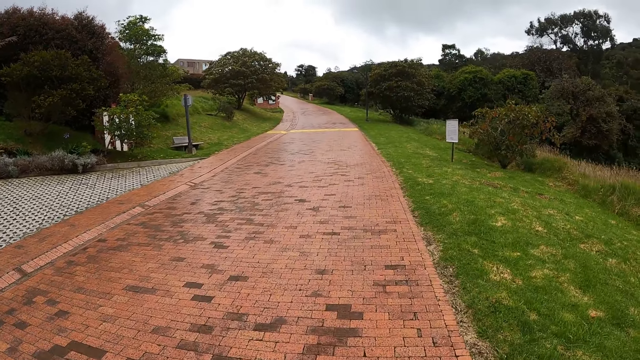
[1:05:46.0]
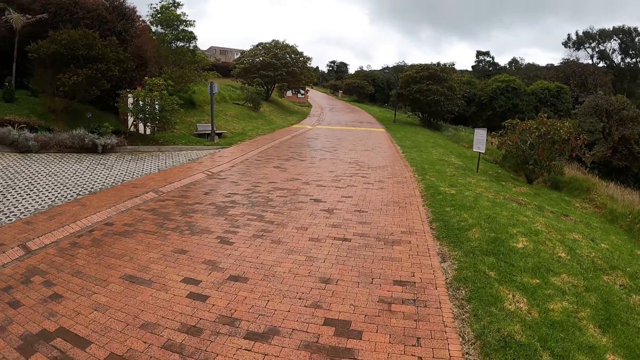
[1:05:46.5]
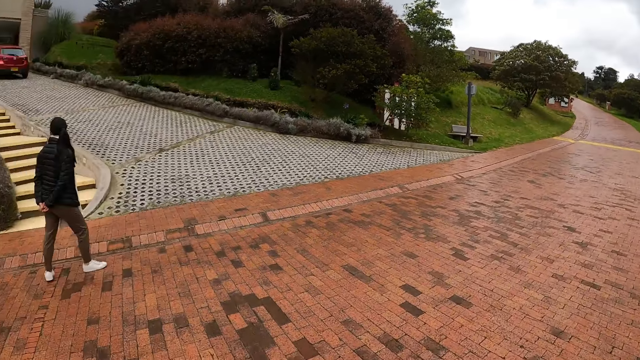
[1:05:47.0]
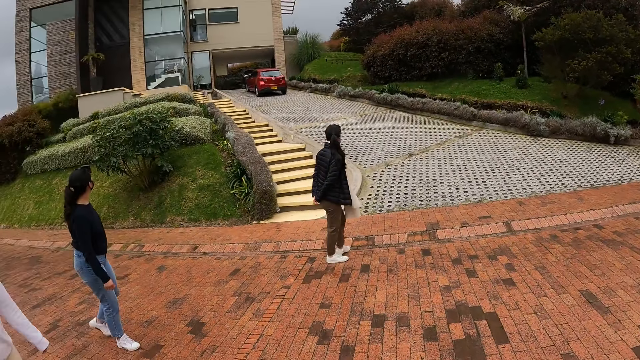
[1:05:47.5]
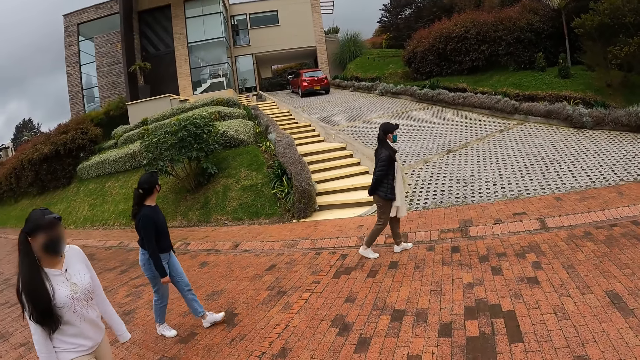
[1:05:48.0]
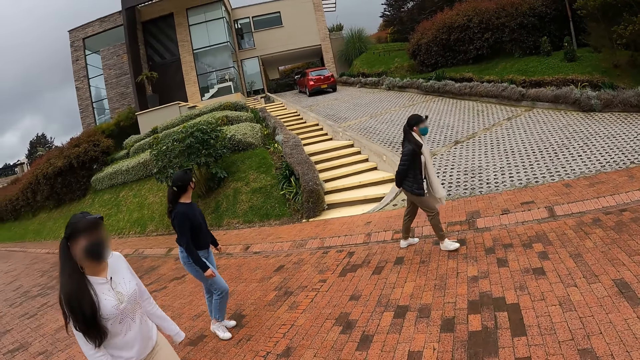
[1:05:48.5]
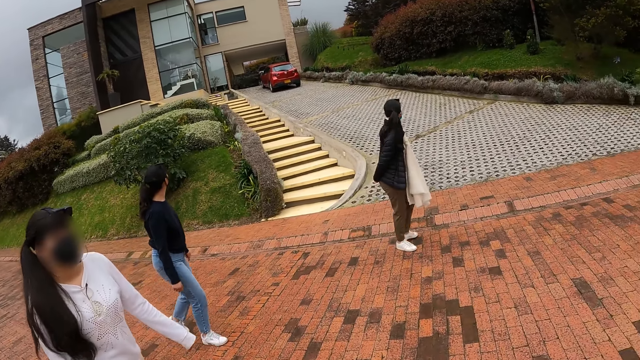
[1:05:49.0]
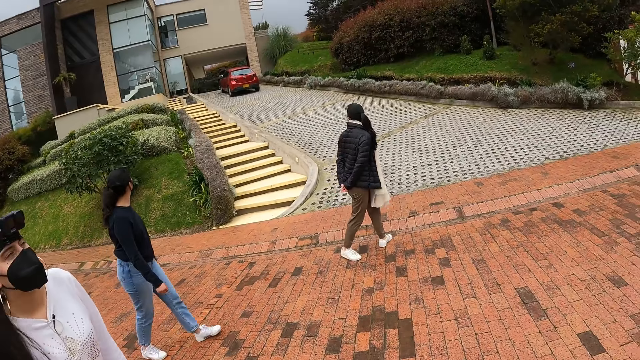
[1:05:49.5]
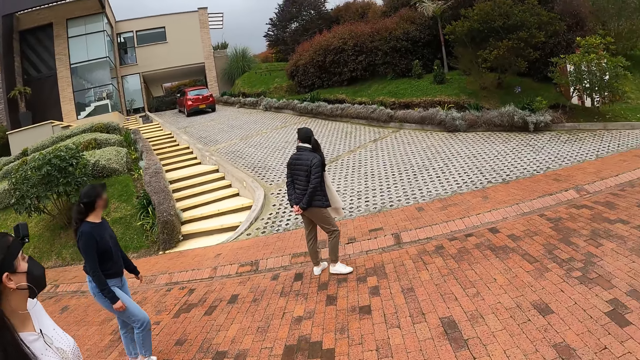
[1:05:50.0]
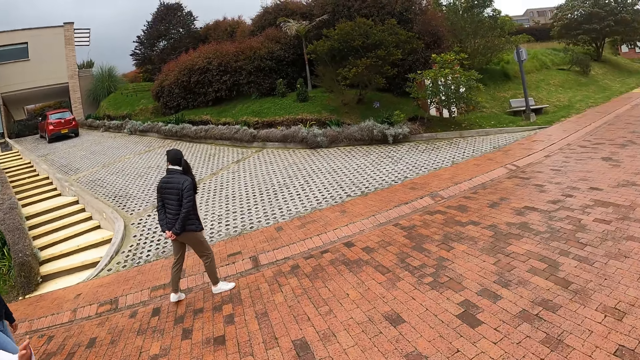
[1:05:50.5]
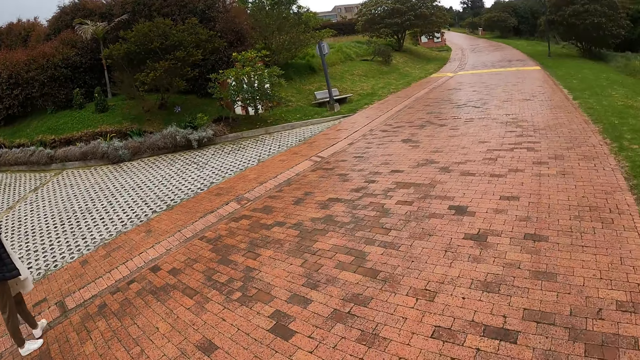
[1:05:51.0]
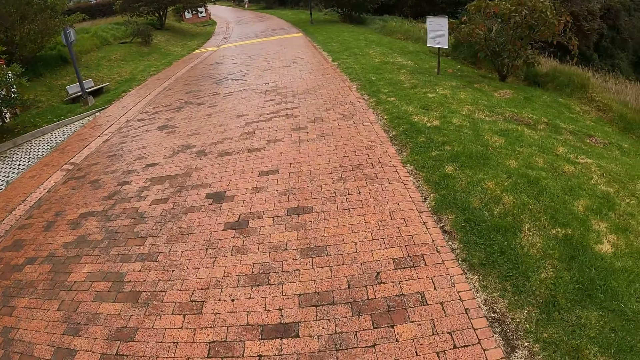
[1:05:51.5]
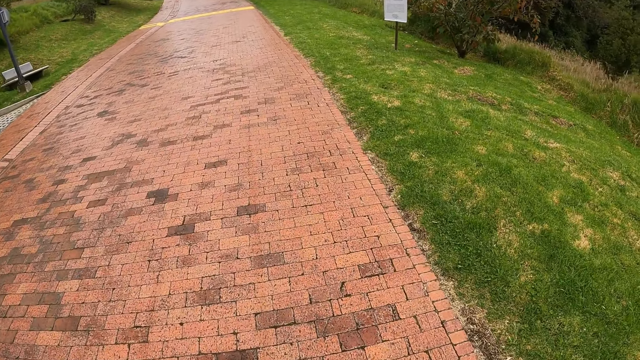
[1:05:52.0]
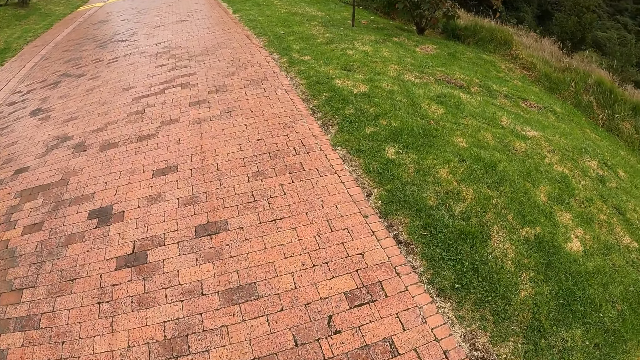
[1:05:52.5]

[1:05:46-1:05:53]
The camera wearer walks down the street along the pavement with a woman, another woman, and a third woman.

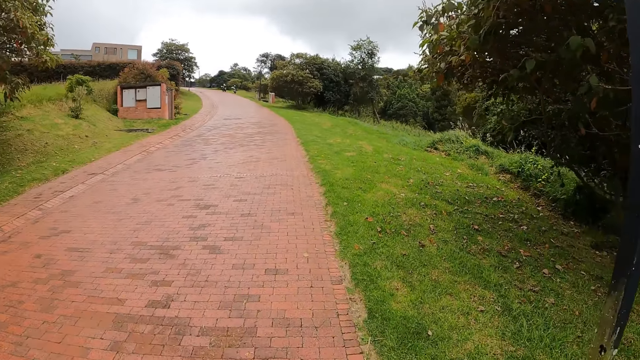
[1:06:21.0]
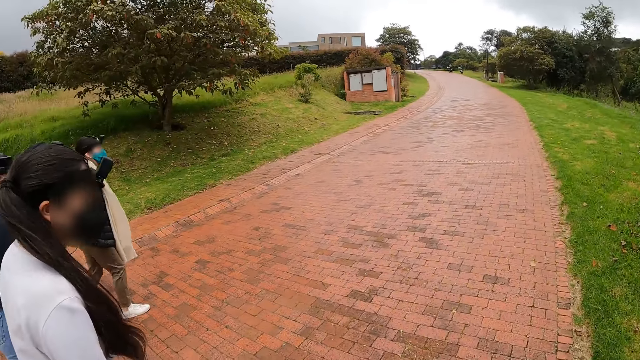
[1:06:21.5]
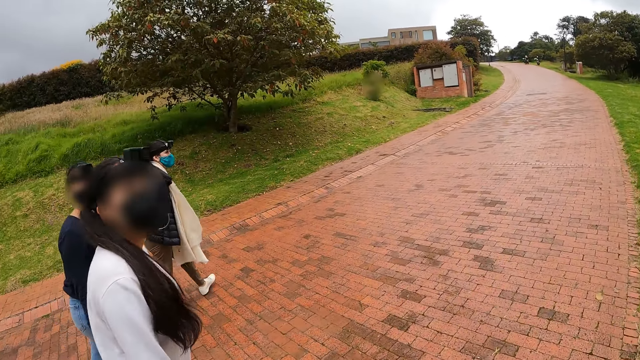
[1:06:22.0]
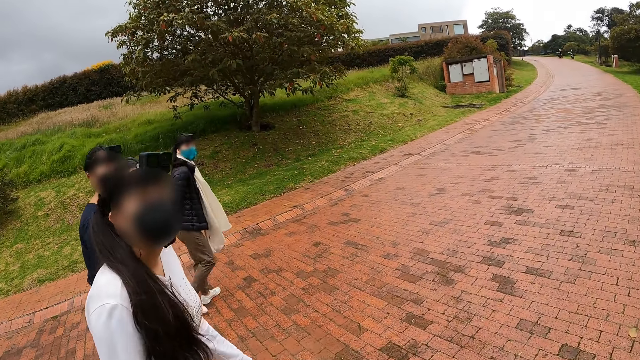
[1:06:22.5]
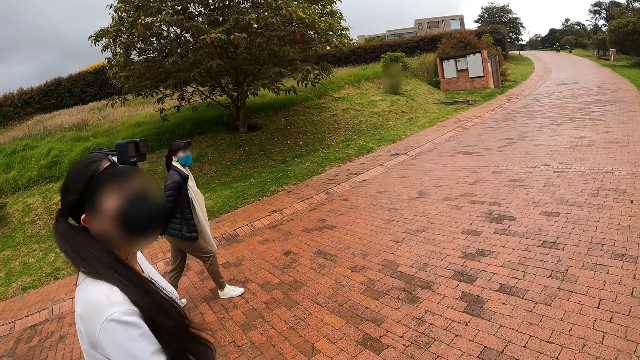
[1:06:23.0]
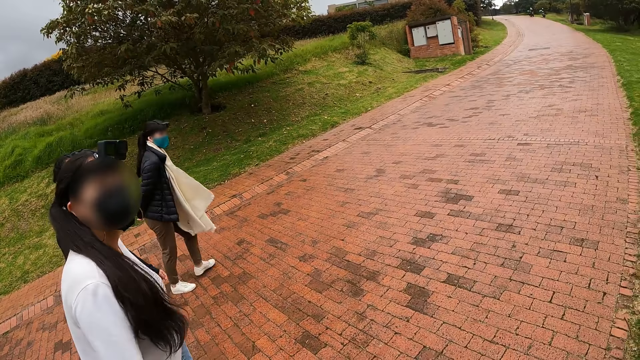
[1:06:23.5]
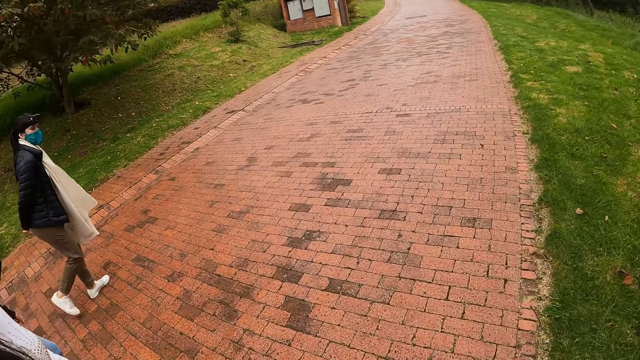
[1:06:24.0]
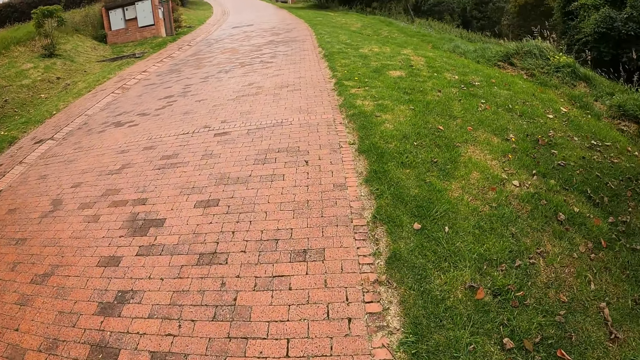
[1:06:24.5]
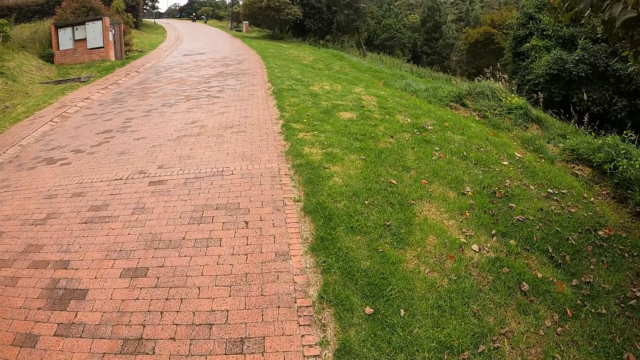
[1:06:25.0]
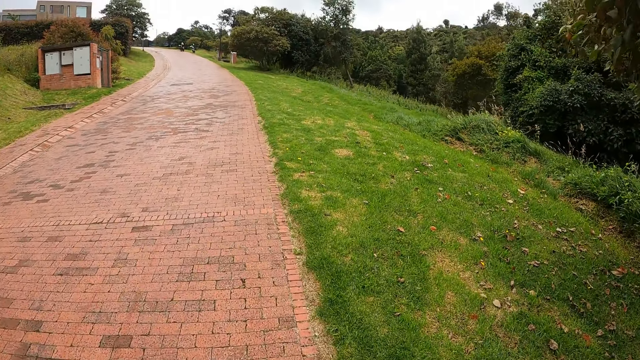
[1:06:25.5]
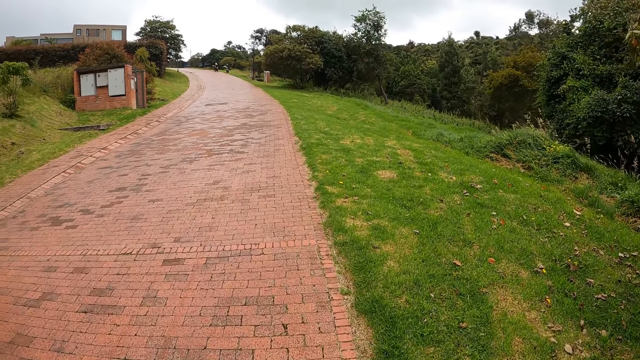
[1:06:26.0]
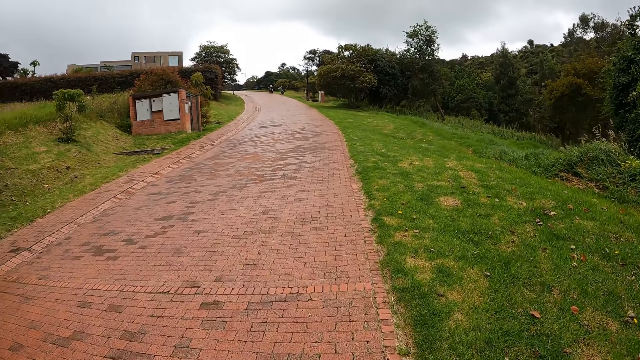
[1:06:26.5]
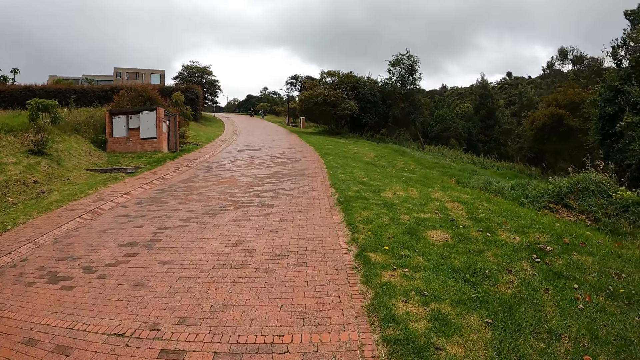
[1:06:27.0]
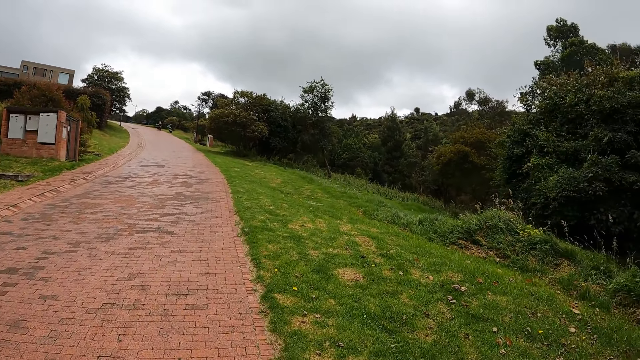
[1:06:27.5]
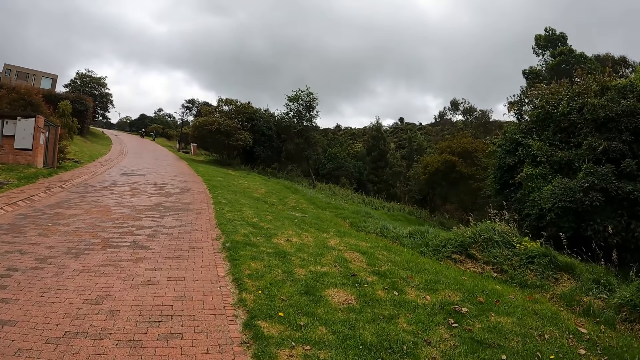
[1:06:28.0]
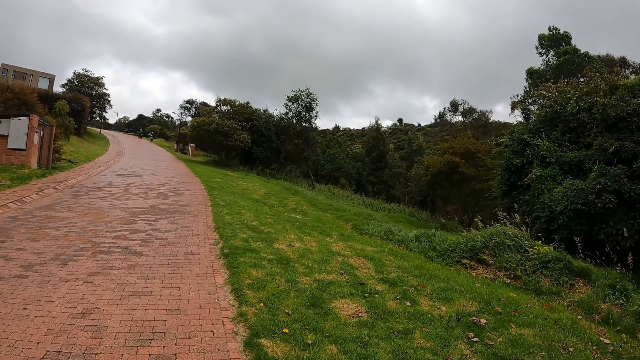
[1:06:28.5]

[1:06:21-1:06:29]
A female converses with the camera wearer. The camera wearer walks along the pavement.

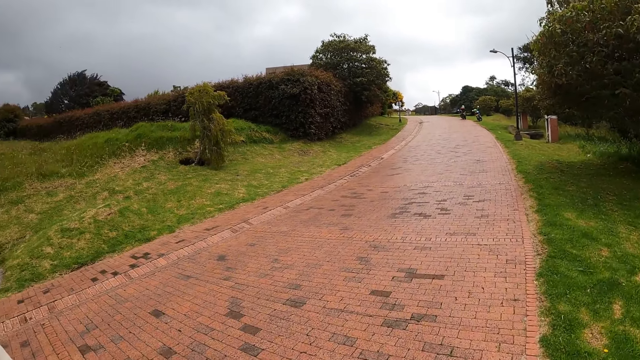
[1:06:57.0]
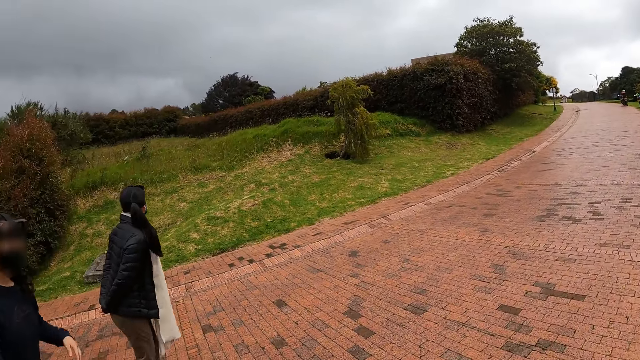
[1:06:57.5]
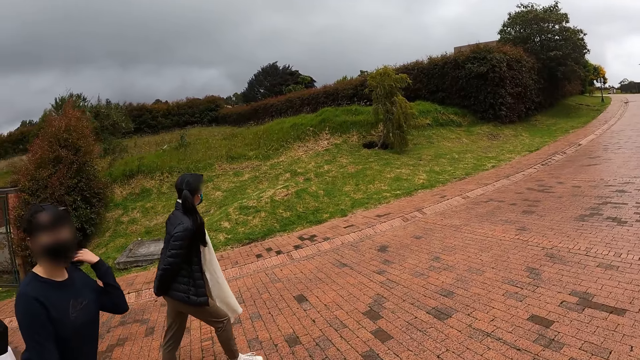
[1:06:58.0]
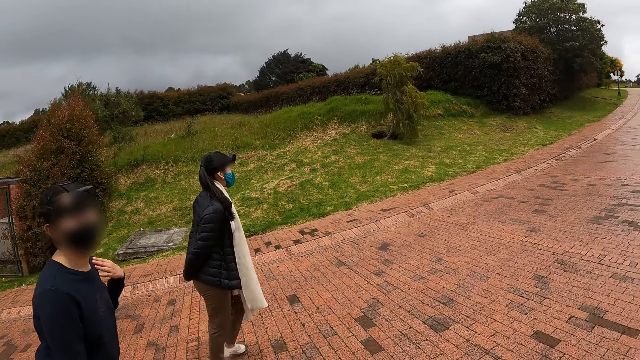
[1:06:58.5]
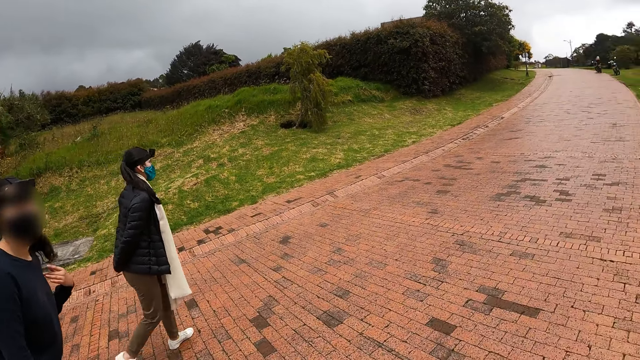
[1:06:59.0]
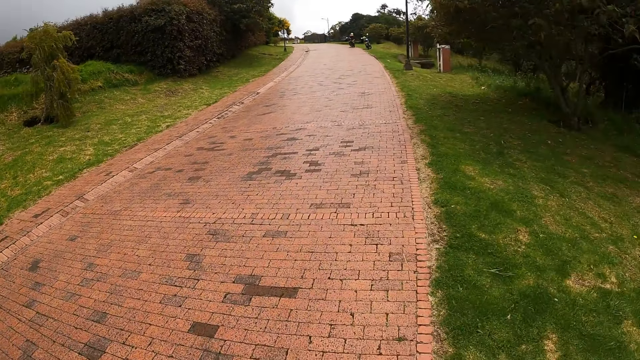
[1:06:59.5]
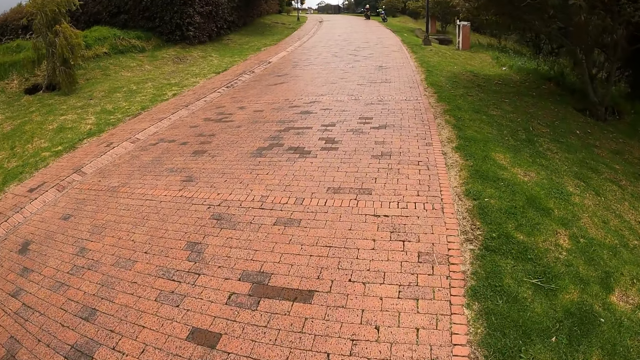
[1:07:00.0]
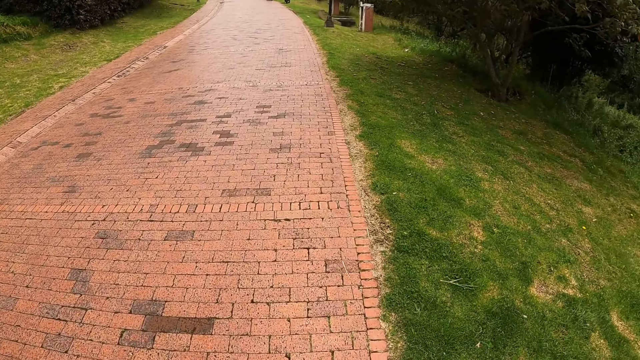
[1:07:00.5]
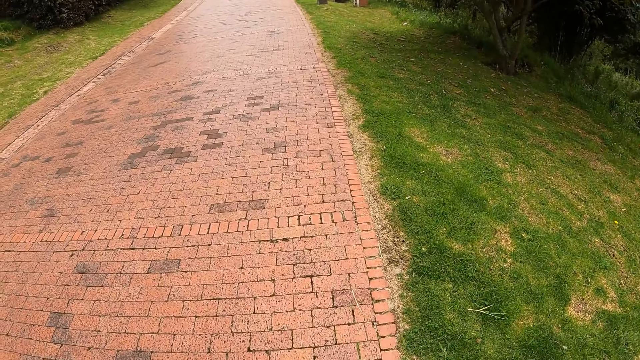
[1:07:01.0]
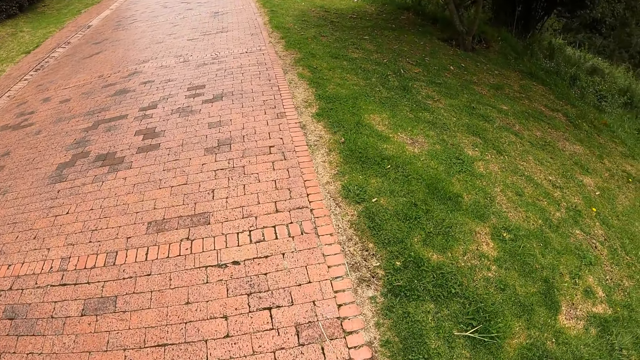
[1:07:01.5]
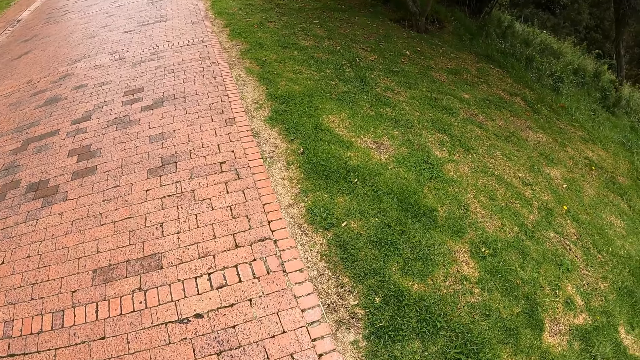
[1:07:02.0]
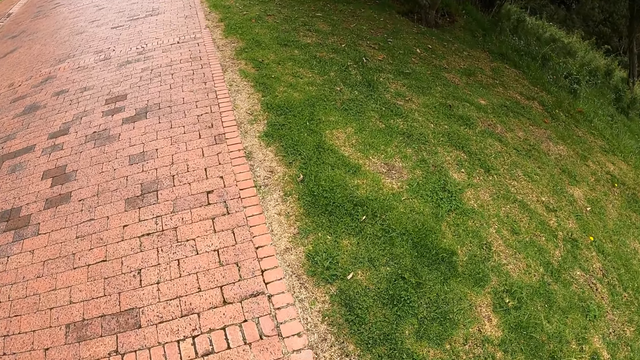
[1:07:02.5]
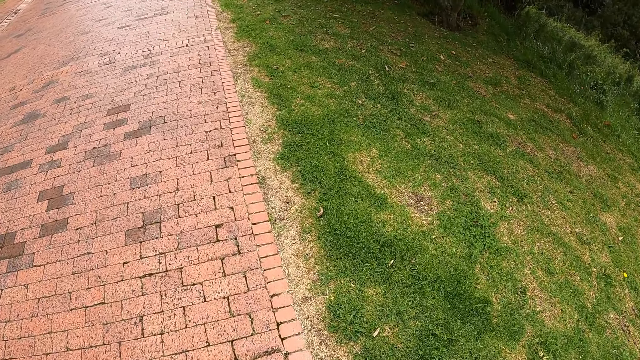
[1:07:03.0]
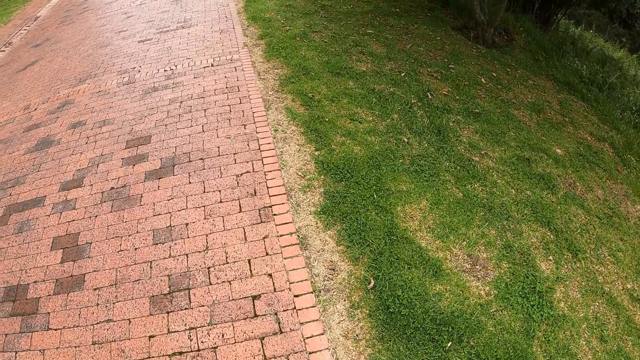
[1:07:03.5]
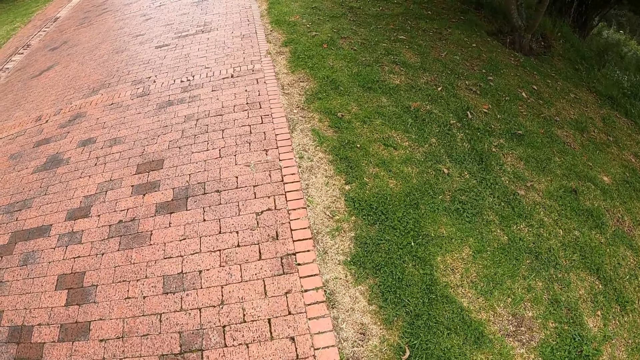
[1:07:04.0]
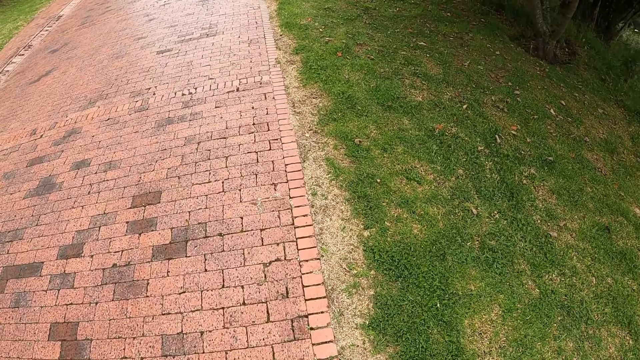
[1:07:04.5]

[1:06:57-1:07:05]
A female converses with the camera wearer. The camera wearer walks along the pavement.
